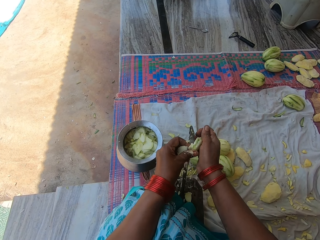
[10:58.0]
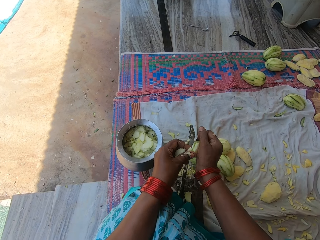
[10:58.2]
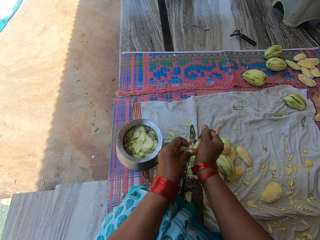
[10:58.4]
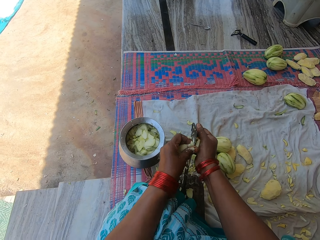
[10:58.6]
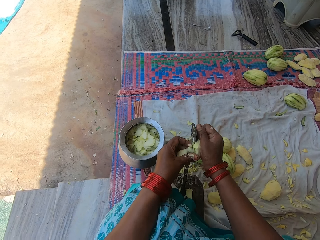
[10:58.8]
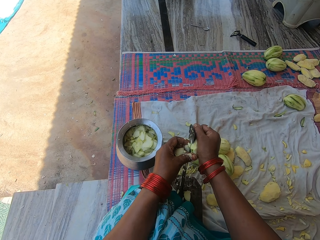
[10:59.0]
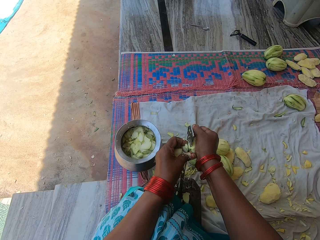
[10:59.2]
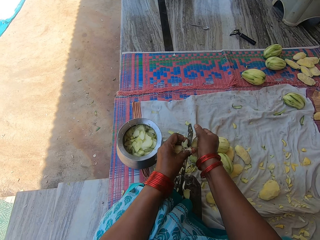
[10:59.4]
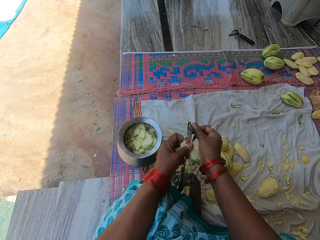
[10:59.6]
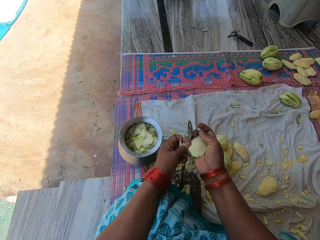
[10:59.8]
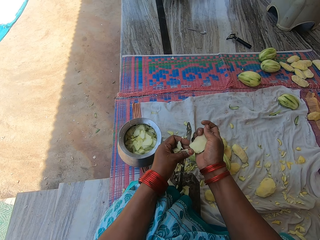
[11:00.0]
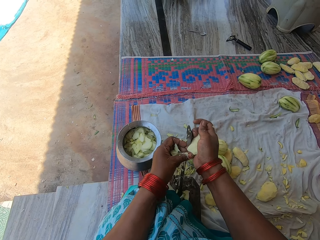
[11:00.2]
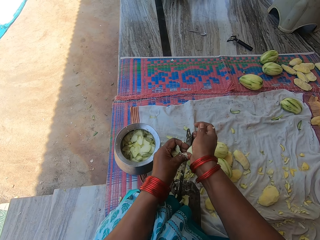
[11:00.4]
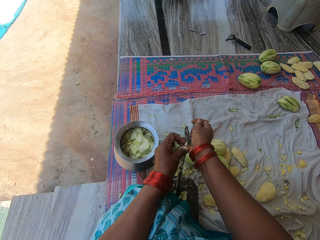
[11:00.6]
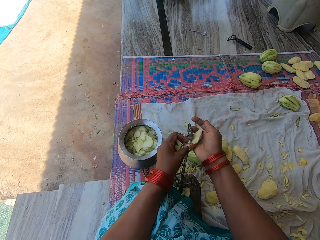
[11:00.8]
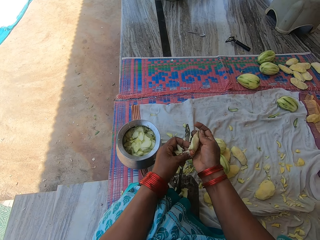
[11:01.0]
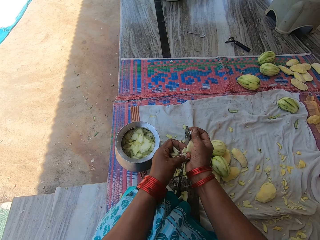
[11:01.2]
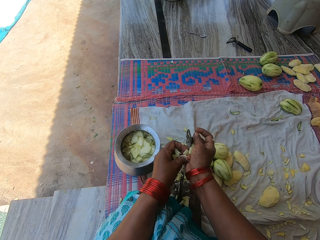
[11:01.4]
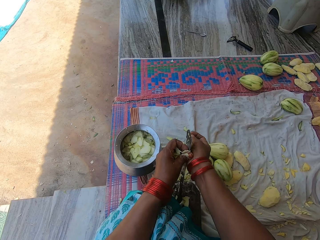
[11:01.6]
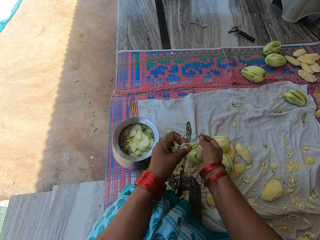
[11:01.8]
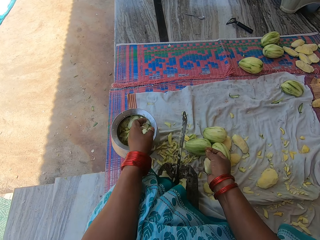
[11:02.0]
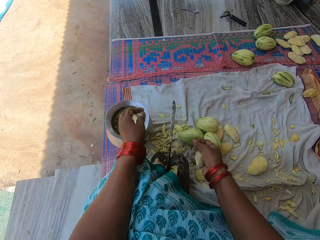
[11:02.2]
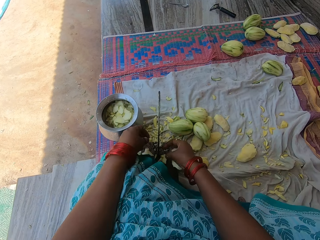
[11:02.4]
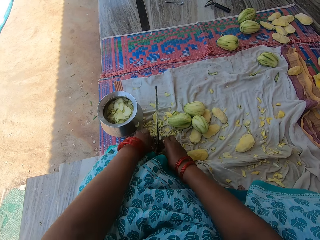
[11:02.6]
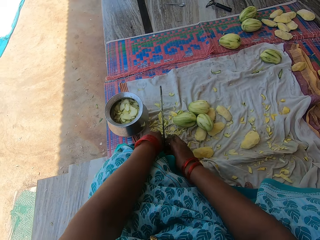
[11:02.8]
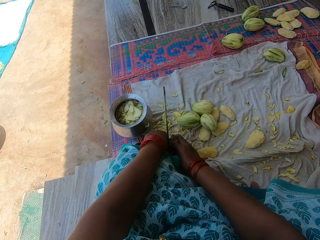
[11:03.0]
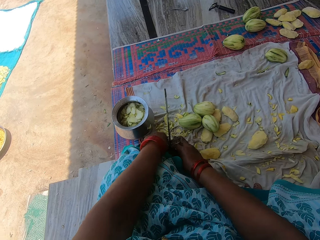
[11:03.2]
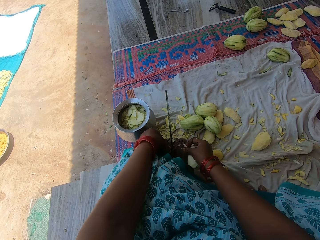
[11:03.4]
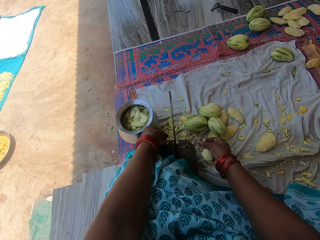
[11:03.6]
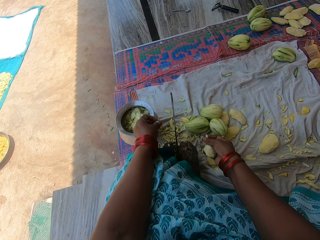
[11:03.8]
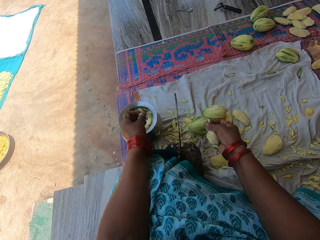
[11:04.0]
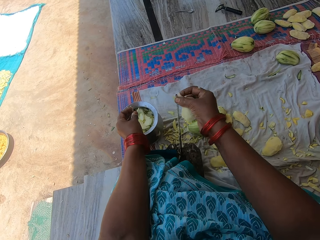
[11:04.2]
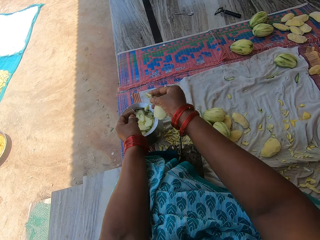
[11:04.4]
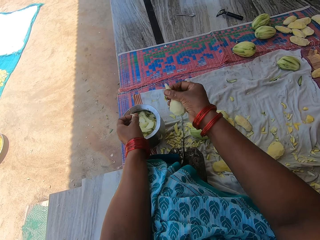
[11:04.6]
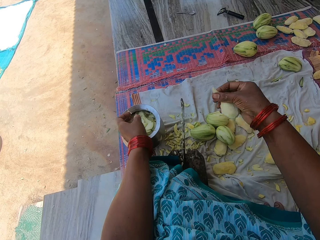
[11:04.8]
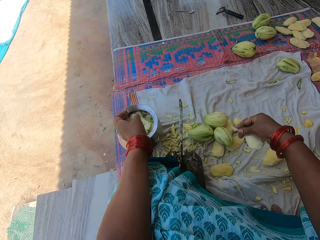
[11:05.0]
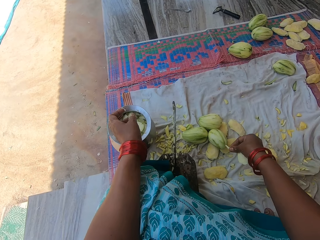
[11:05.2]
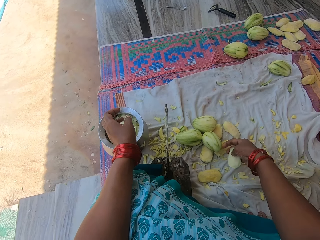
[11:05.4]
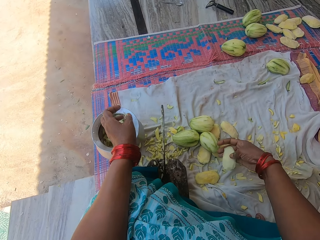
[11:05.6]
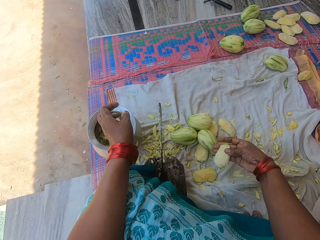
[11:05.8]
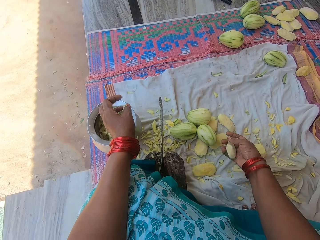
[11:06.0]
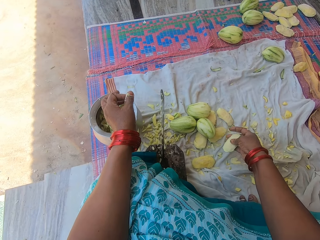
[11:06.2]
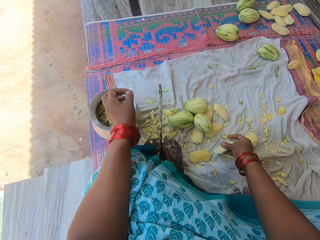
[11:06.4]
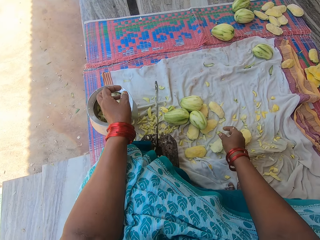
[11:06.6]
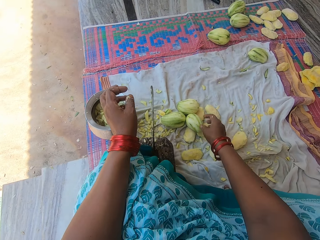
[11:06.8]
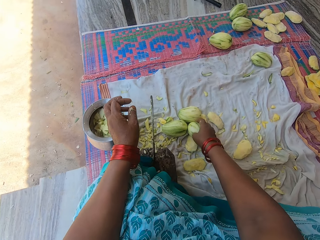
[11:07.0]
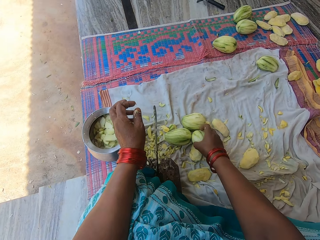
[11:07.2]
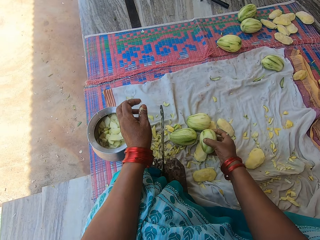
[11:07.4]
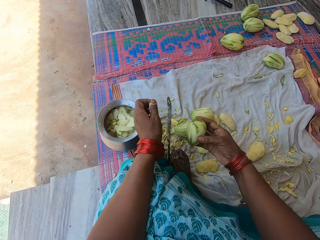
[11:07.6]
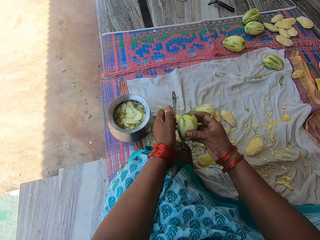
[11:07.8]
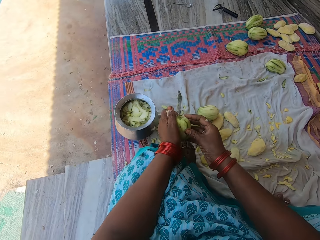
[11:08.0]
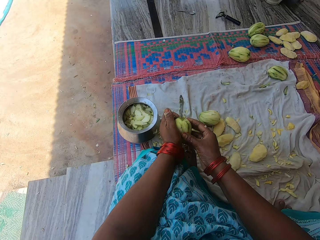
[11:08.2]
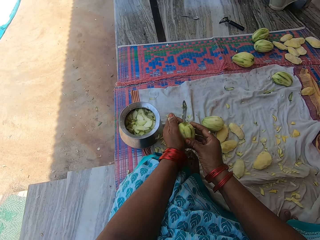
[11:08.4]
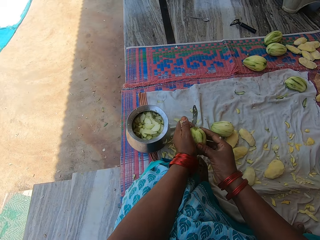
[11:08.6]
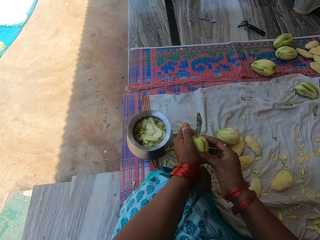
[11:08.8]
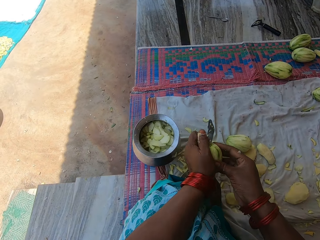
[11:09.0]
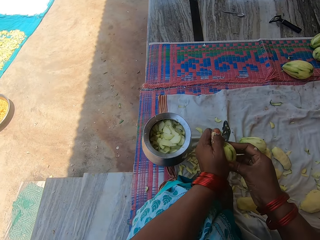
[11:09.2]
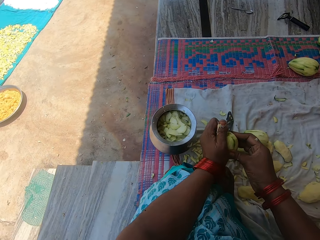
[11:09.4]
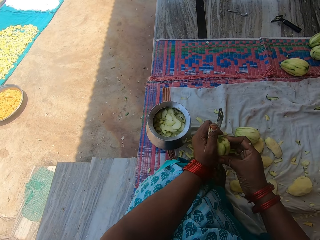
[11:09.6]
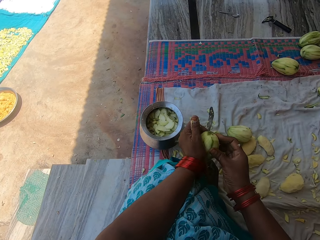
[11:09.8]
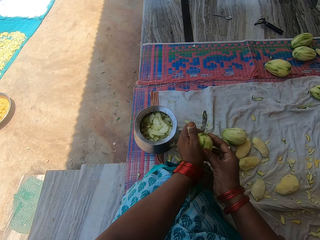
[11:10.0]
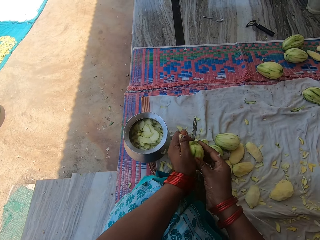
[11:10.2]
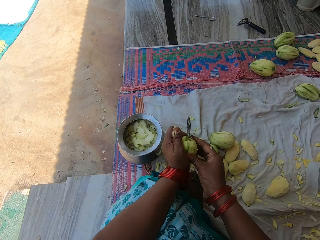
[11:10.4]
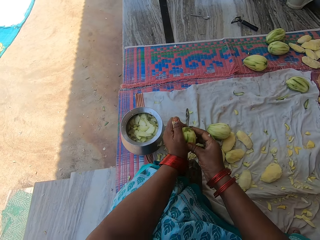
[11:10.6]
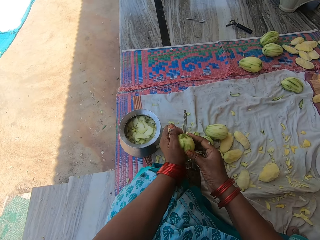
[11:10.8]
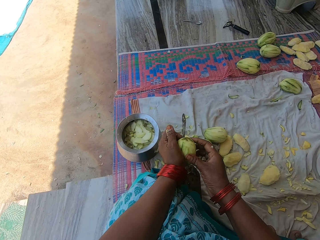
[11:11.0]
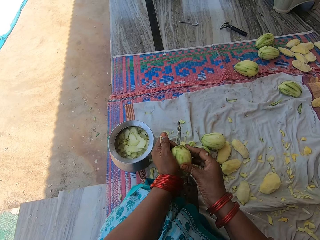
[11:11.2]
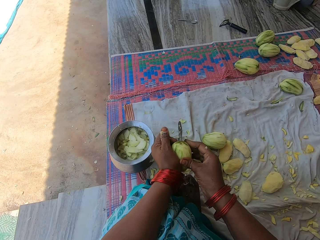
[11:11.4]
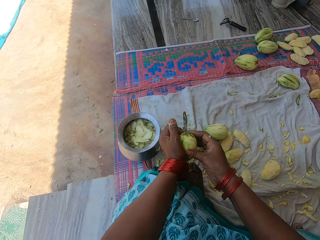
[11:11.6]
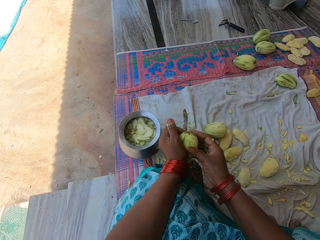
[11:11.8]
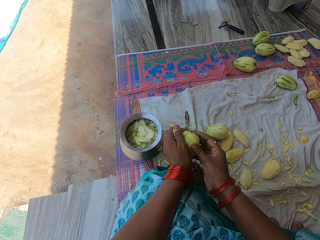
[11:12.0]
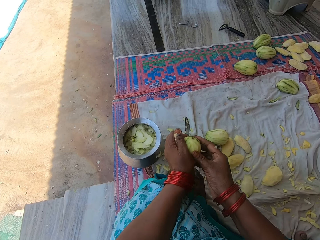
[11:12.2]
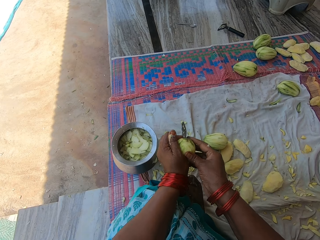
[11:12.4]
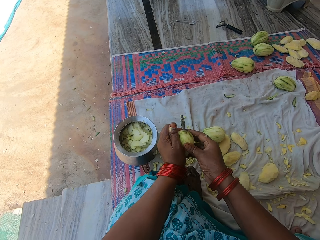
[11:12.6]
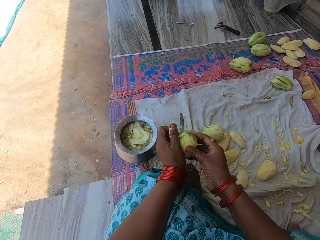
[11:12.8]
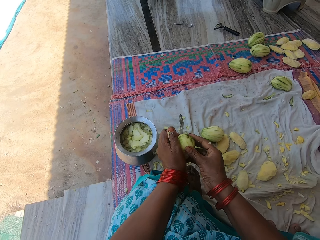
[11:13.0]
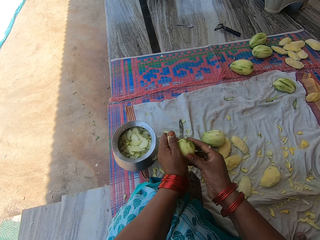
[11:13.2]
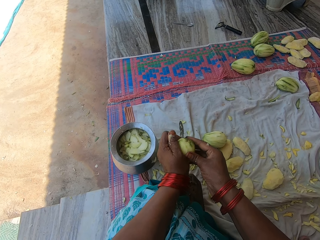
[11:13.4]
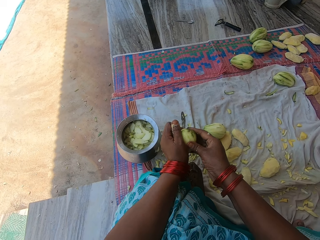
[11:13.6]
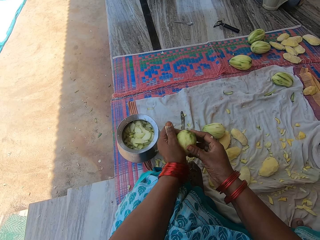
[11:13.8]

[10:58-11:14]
The camera wearer pours the chopped mangoes in the pot. She picks up the chopped mangoes on the knife stand. She pours the chopped mangoes in the pot. She drops a piece of mango on the mat with her right hand. She drops the mango seed on the mat. She picks up a peeled unripe mango on the mat. She presses the mango on the knife on the knife stand. She cuts the mango.

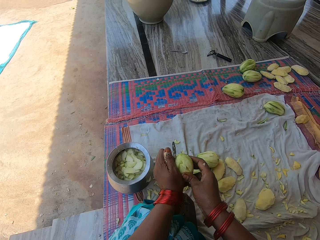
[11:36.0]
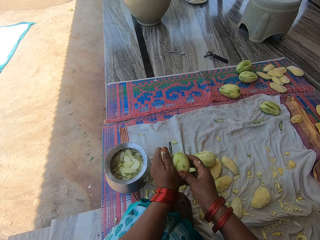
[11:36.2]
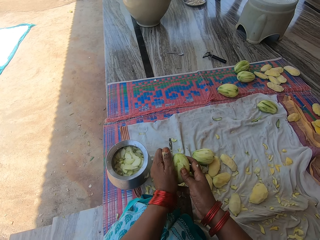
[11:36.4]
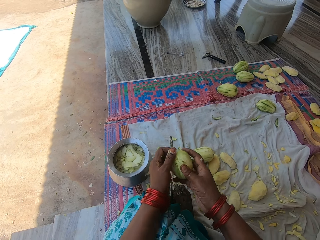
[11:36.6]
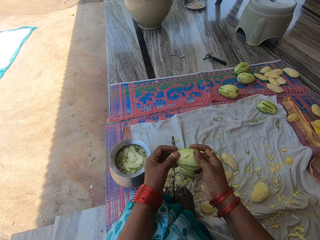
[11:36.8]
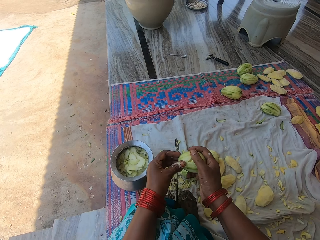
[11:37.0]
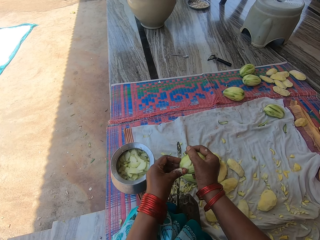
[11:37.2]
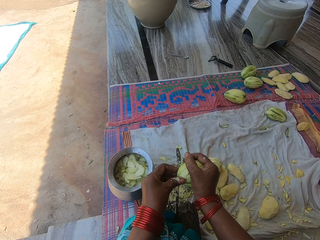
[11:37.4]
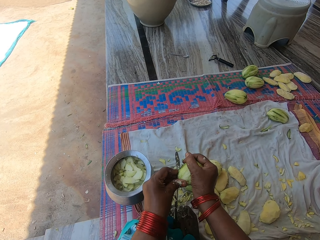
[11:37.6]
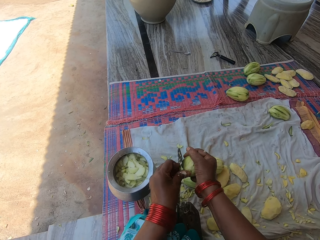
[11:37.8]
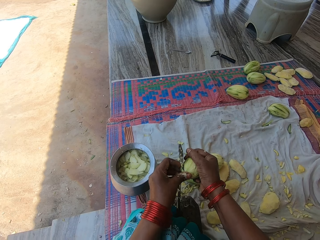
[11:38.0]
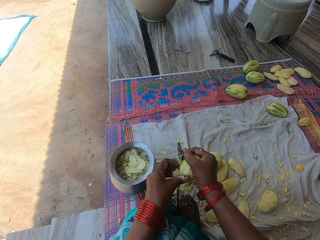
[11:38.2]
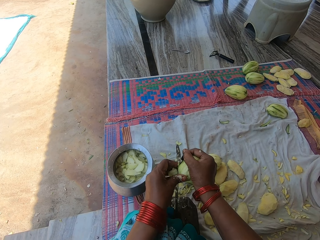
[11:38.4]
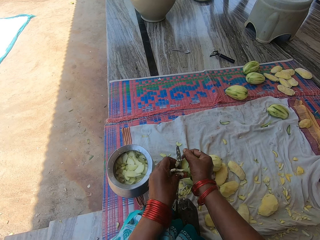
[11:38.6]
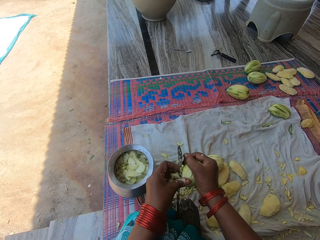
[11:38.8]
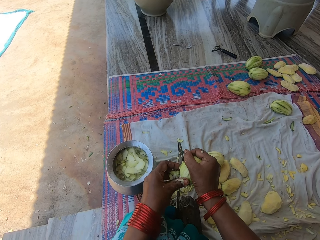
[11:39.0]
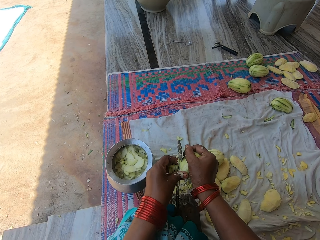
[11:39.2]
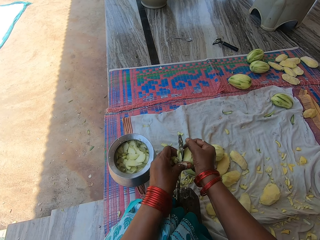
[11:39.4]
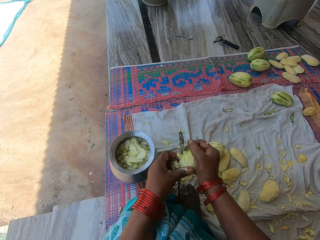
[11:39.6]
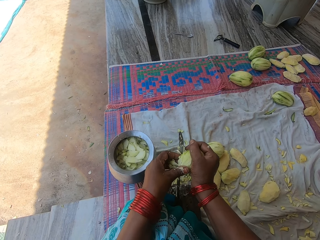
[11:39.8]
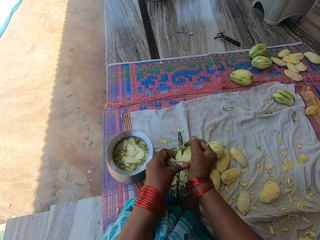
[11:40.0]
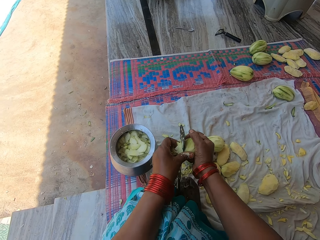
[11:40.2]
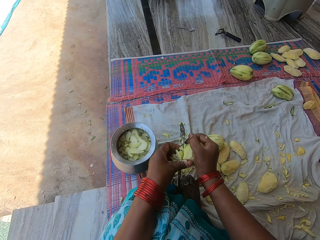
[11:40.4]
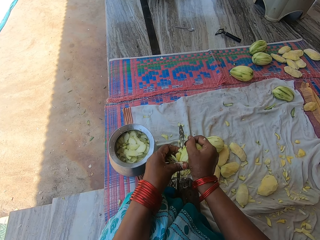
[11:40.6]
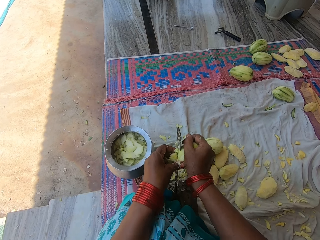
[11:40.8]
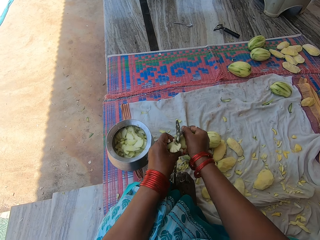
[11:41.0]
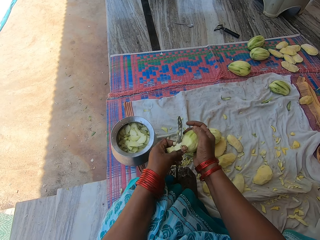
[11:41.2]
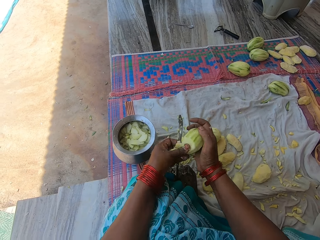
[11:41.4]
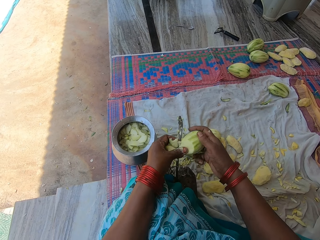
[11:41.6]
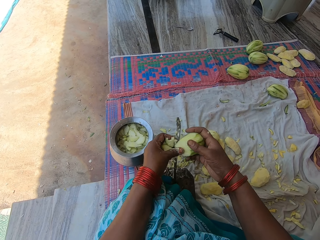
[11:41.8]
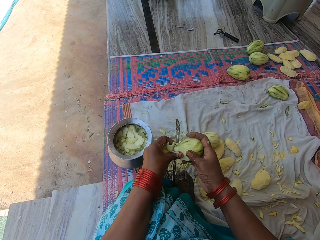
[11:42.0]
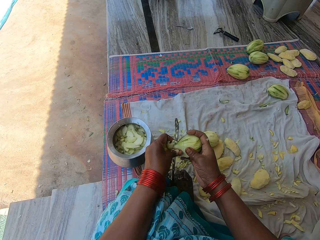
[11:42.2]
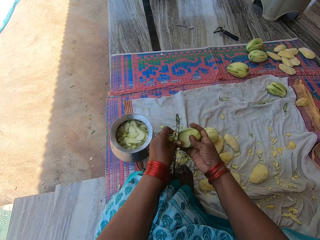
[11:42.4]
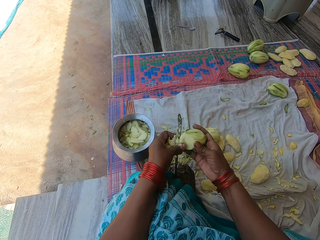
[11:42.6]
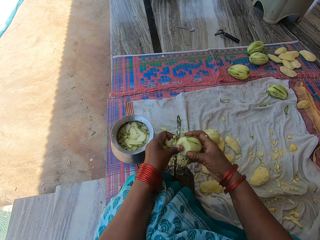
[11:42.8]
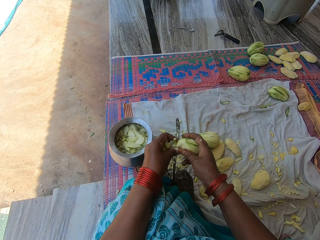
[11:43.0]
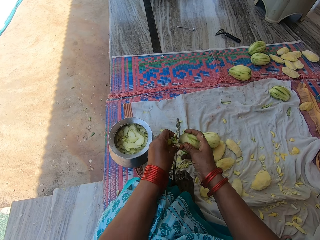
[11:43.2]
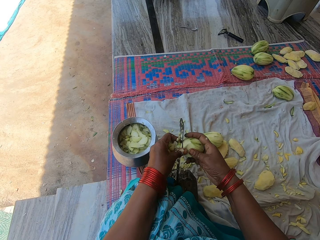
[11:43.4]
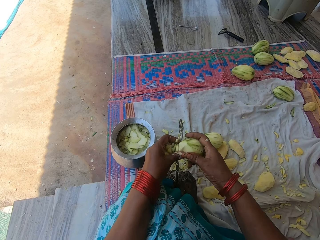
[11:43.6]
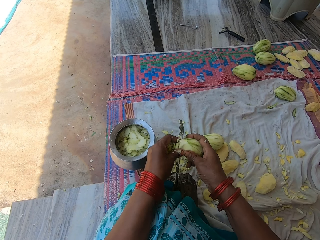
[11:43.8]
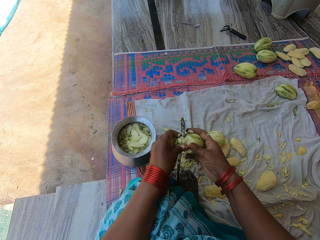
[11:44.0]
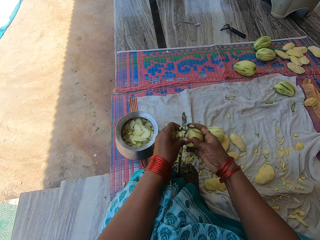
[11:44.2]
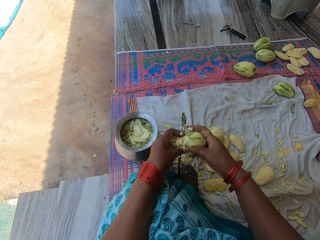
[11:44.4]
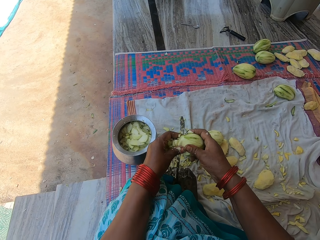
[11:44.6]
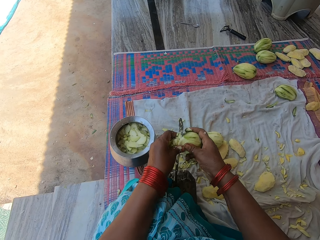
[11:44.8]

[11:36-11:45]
The camera wearer chops the mango with the knife on the knife stand.
